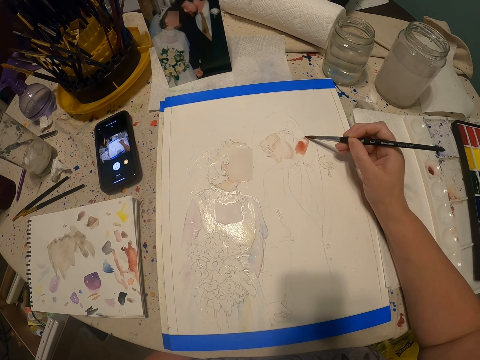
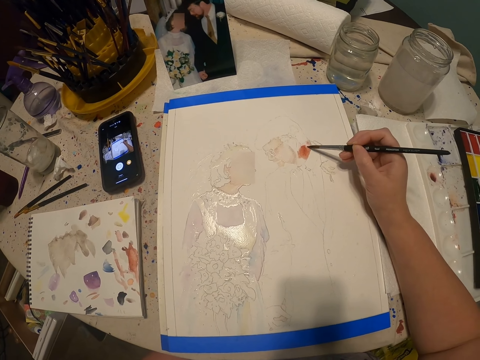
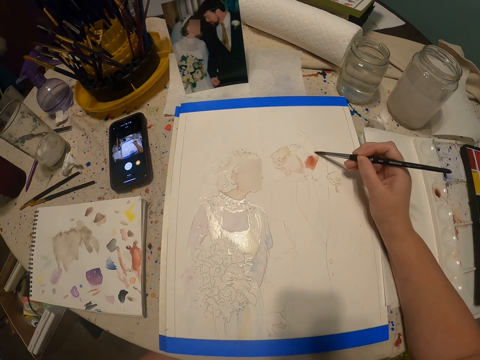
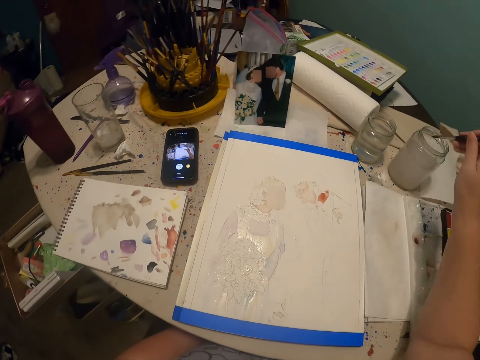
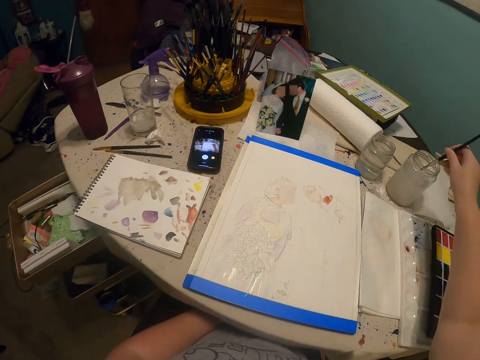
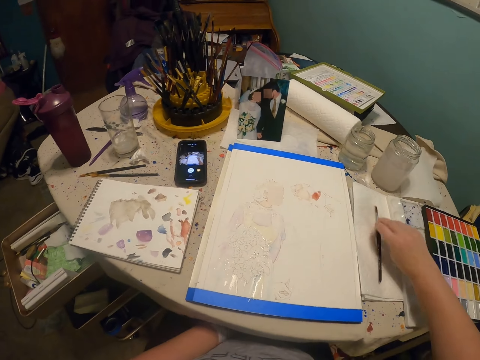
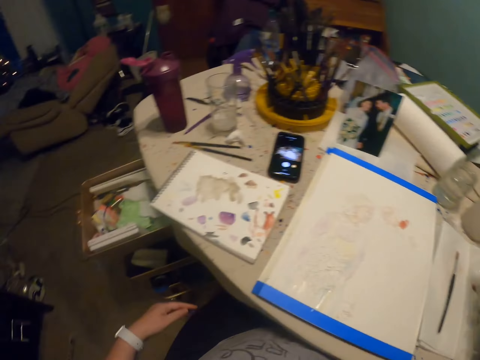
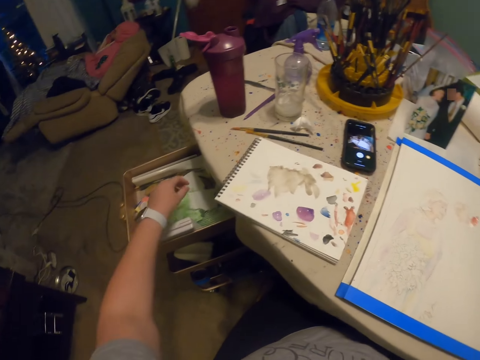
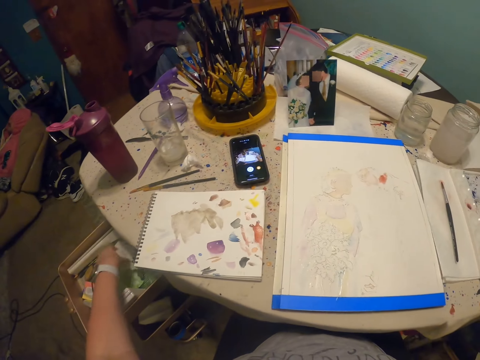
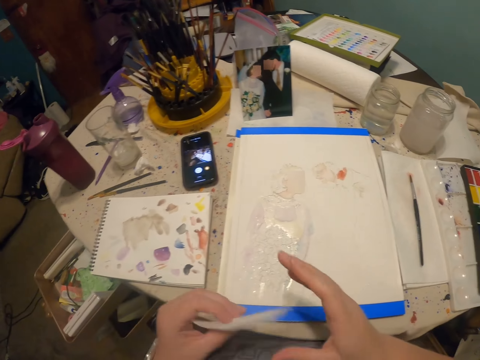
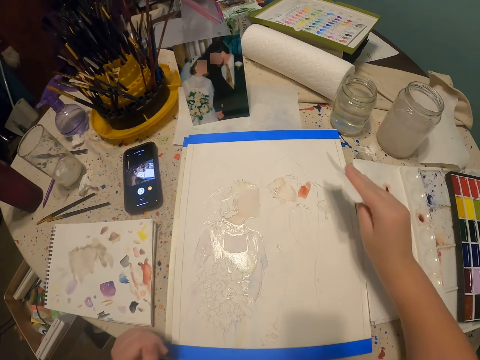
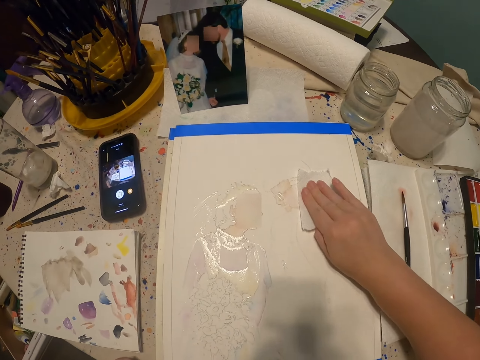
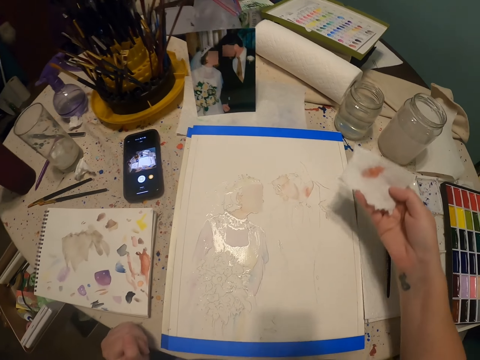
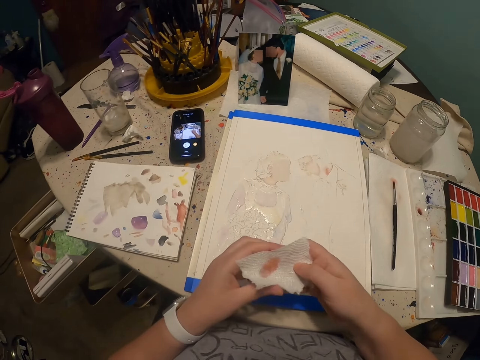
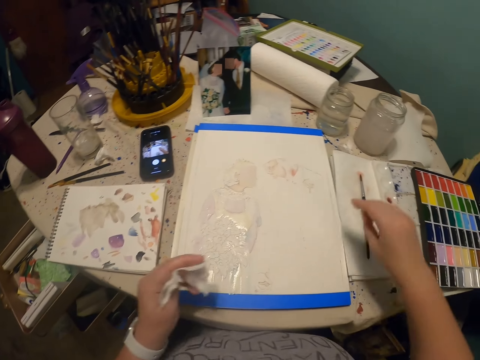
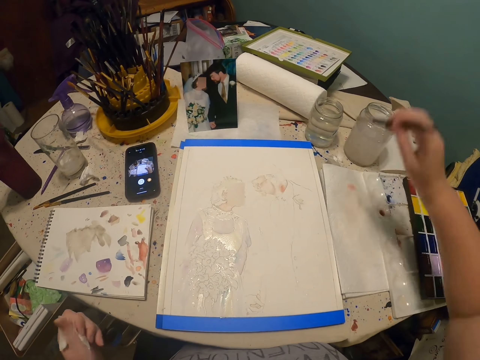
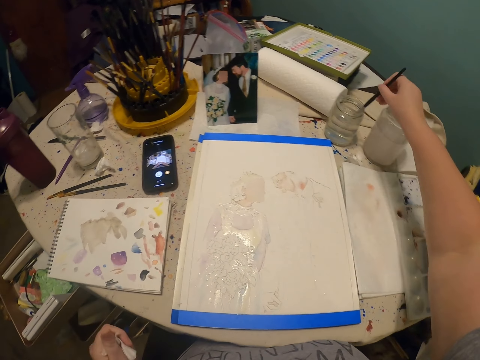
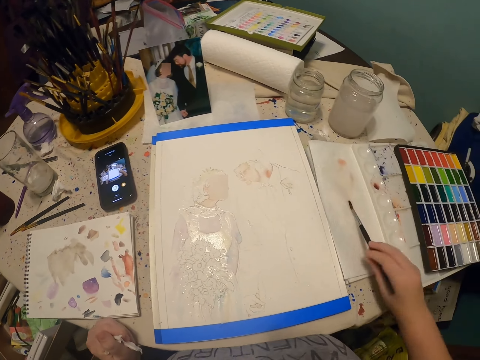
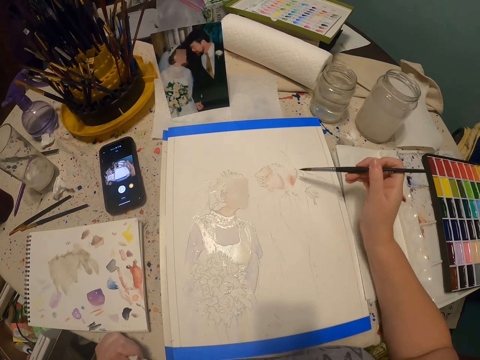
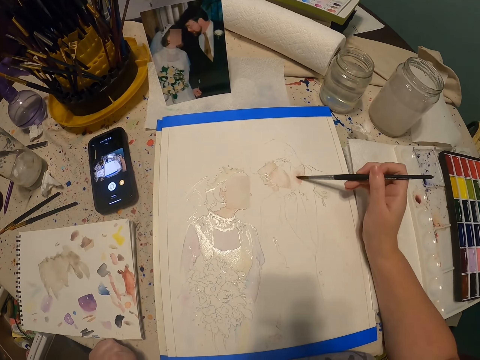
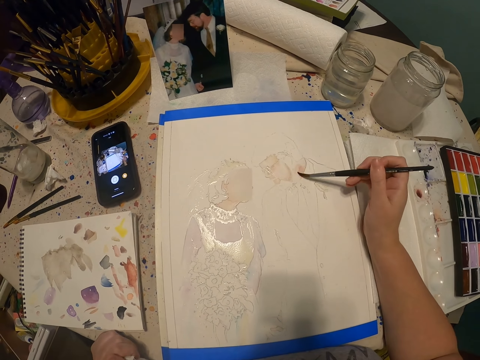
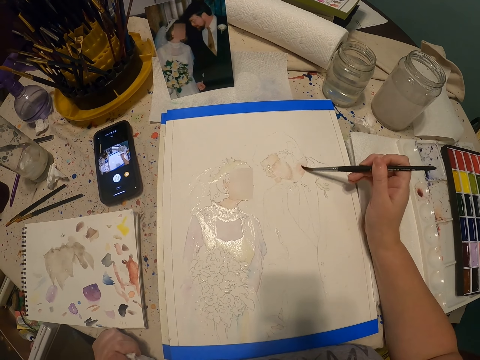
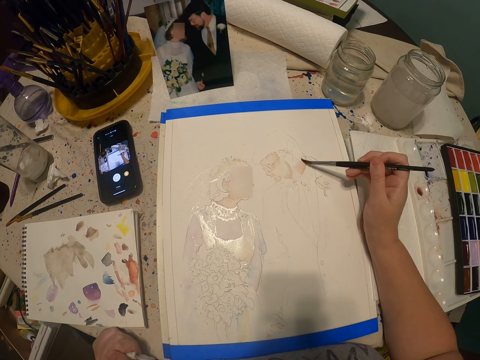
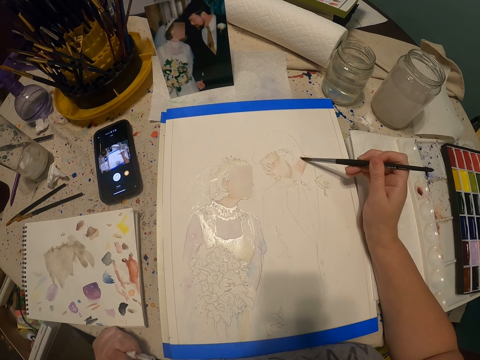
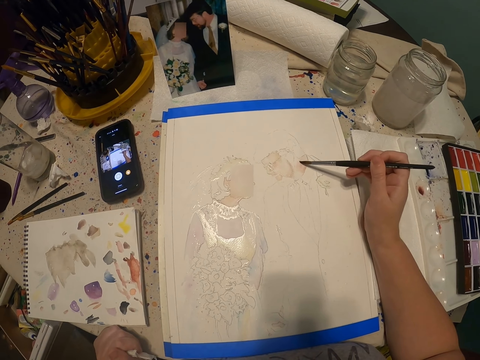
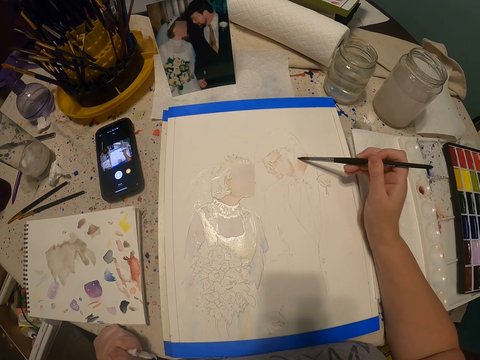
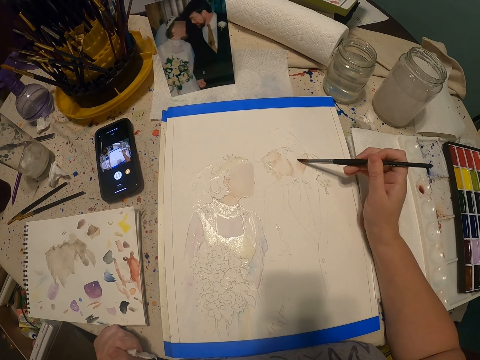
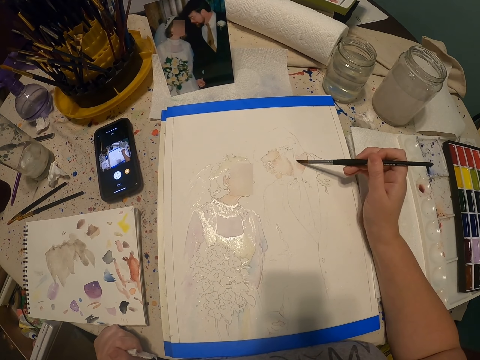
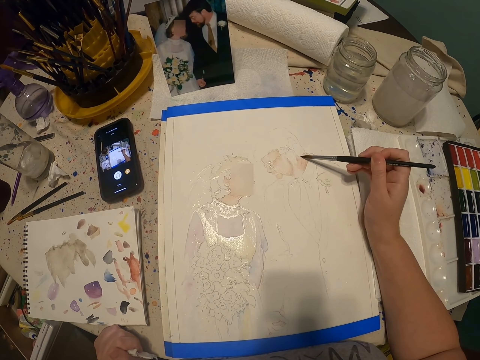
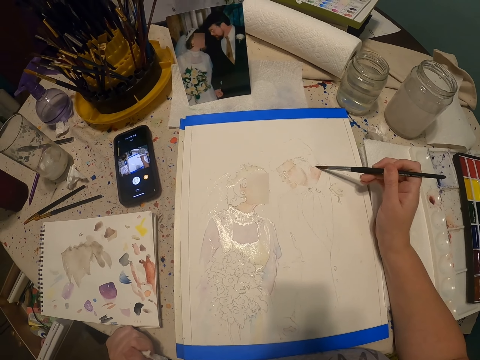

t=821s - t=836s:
The camera wearer dips the paint brush in water. They place the brush on the paper towel. They pick up a piece of paper towel or tissue in the drawer. They pass the tissue to the right hand. They wipe the paint with the tissue. They pass the tissue to the left hand. They fold the paper towel. They pick up the paint brush. They dip the paint brush in water. They rub the paint brush on the paper. They paint the drawing with the paint brush.

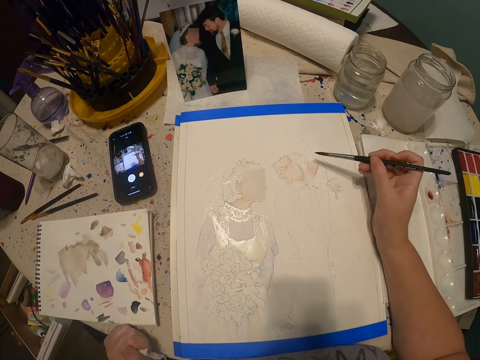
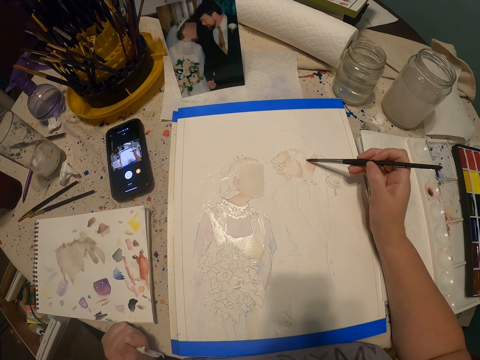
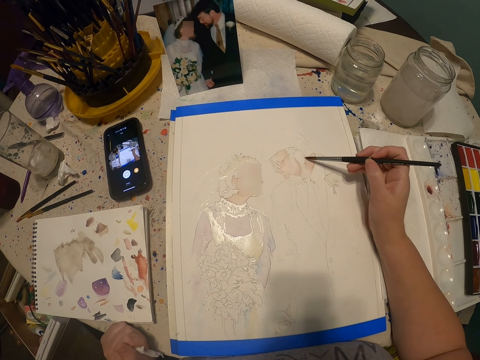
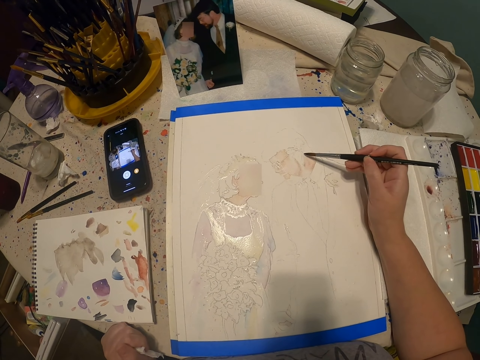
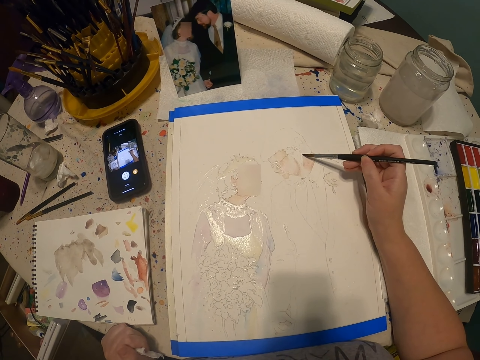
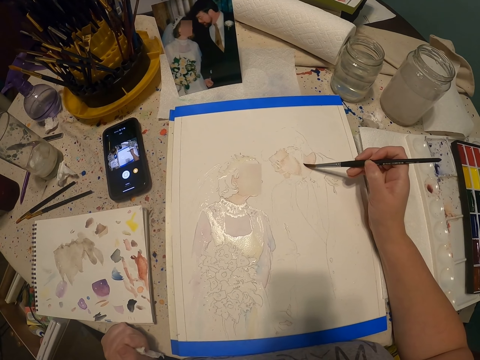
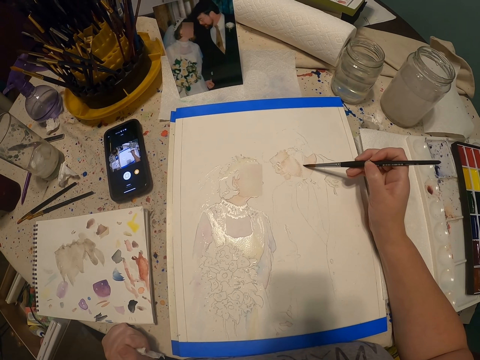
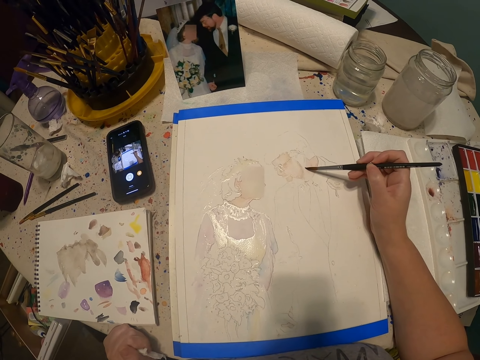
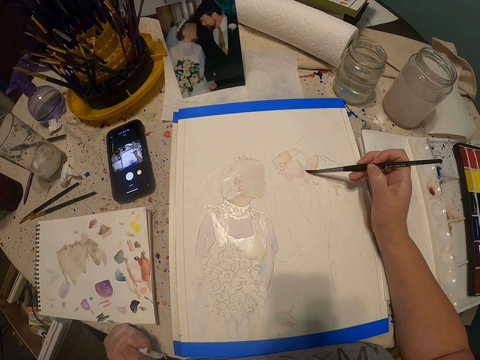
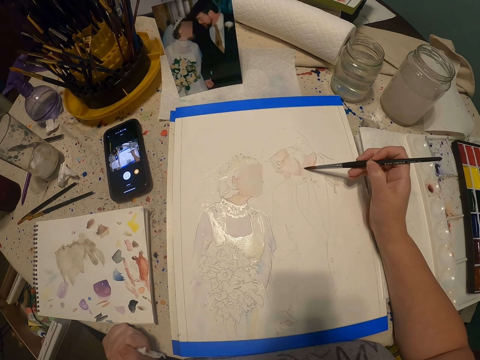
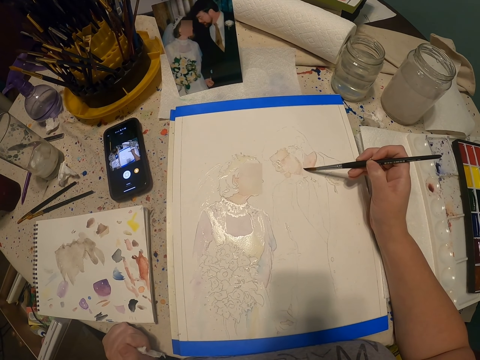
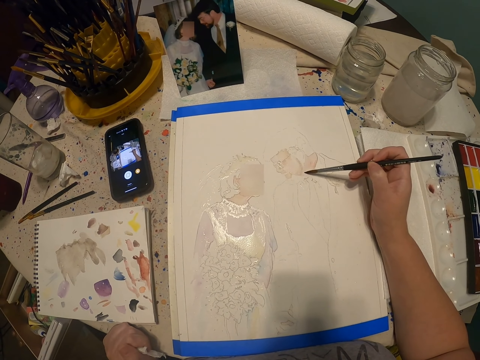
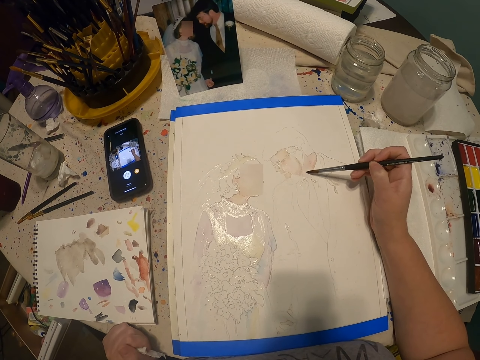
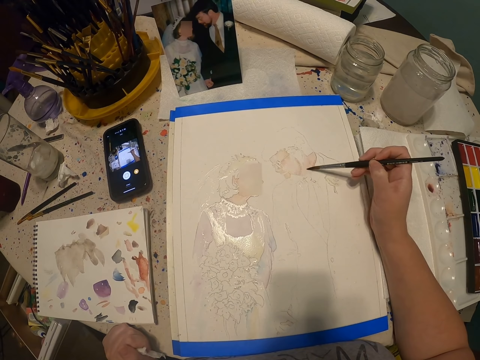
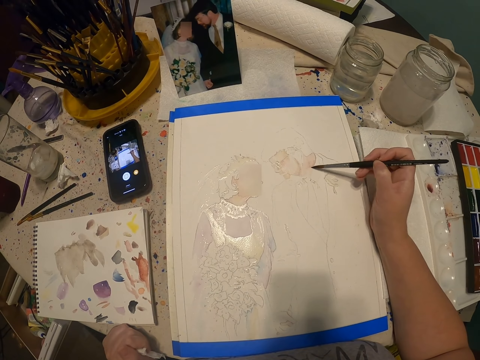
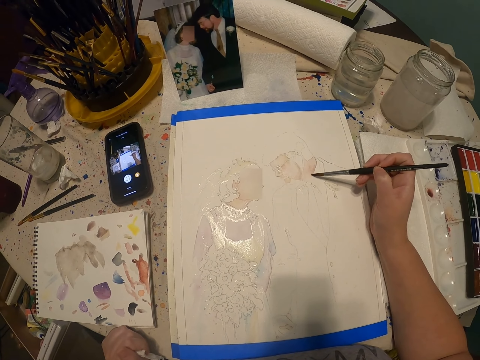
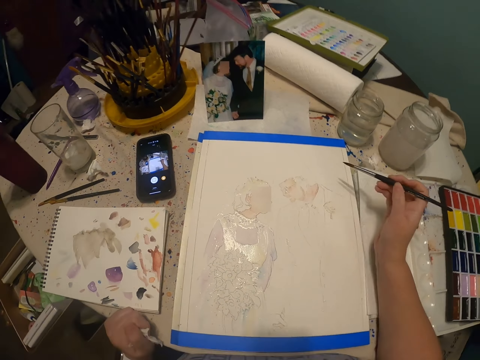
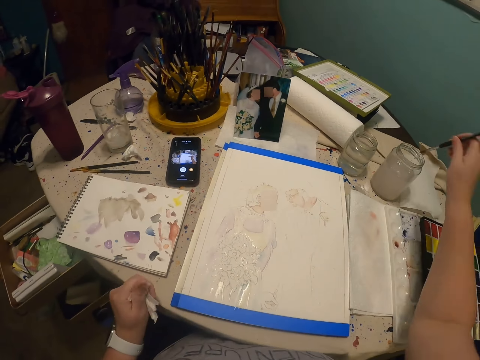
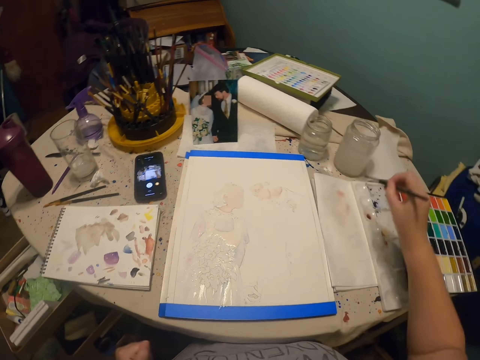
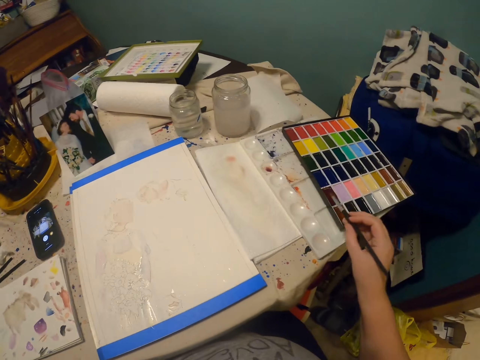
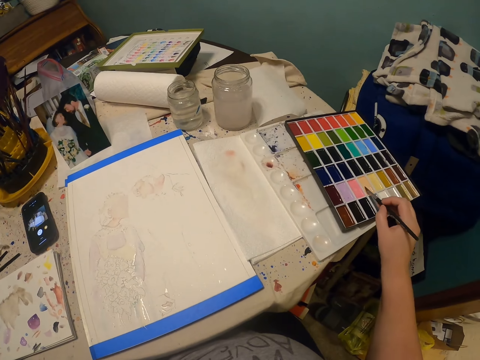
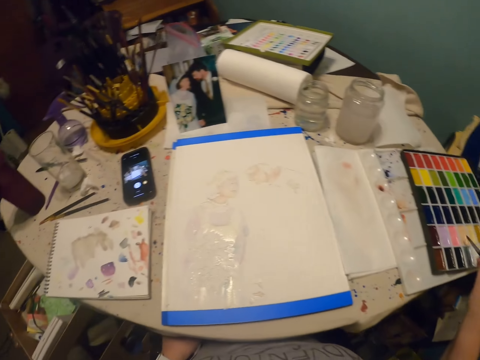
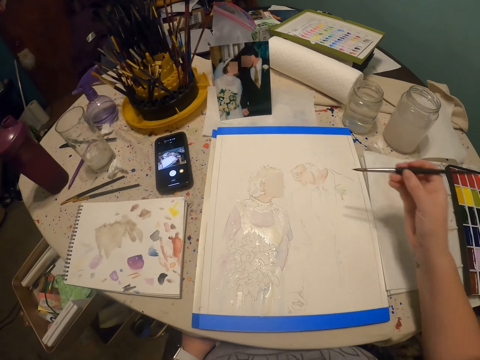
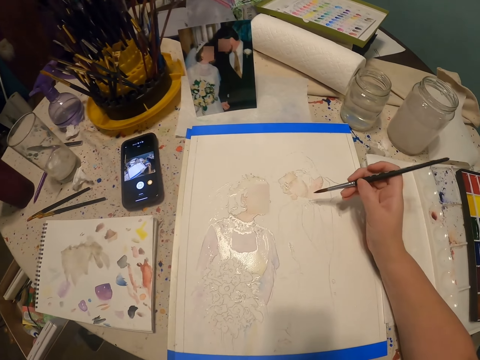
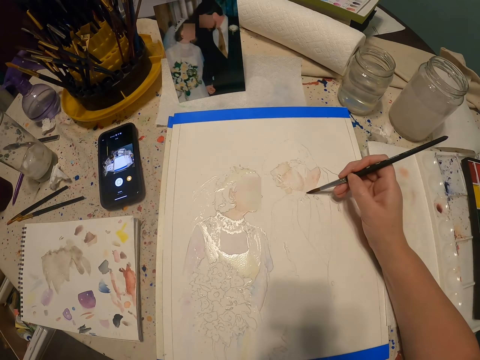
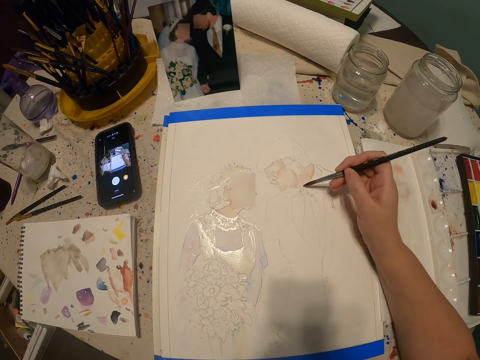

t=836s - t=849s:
The camera wearer dips the paint brush in water. They wipe the brush on the paper towel. They coat the brush with paint. They paint the drawing with the paint brush.
